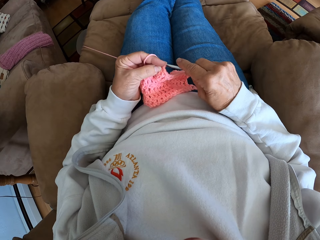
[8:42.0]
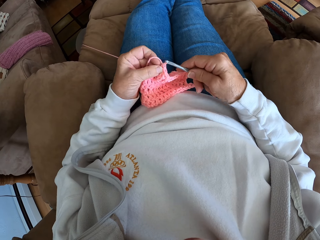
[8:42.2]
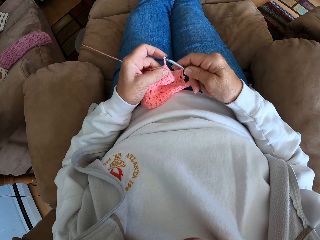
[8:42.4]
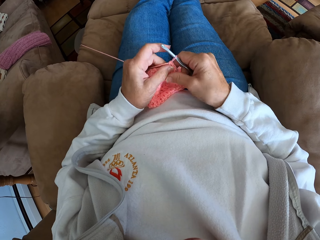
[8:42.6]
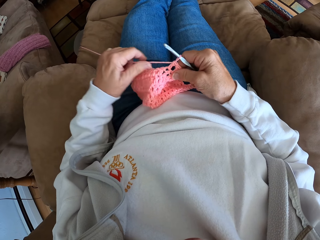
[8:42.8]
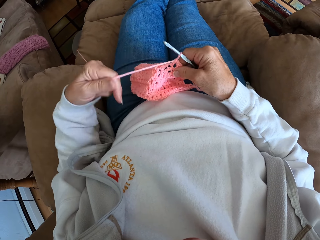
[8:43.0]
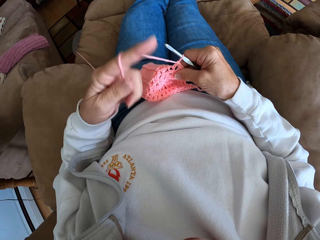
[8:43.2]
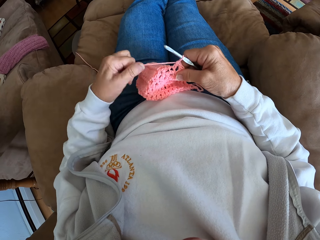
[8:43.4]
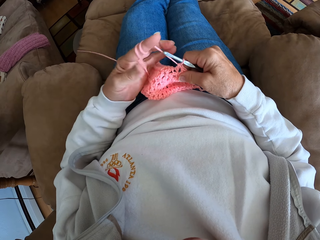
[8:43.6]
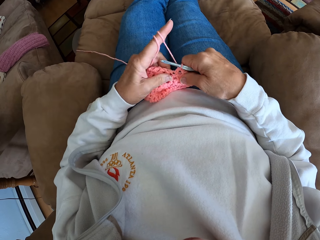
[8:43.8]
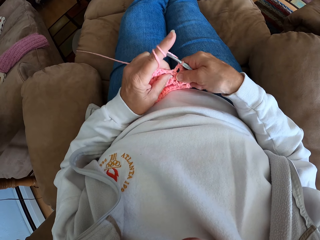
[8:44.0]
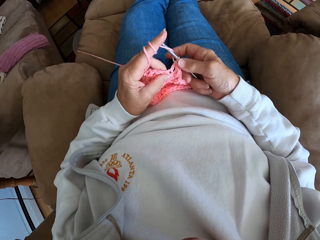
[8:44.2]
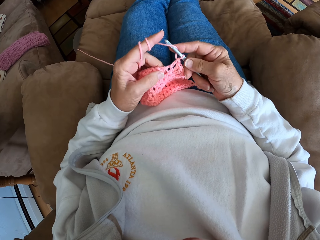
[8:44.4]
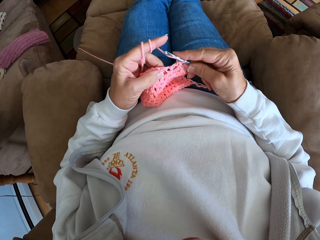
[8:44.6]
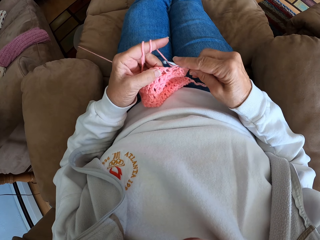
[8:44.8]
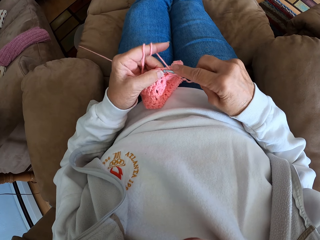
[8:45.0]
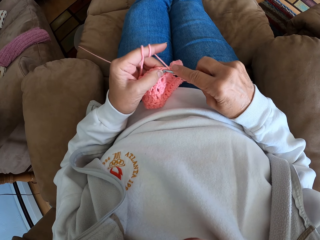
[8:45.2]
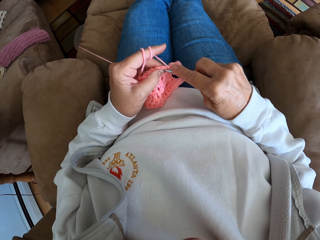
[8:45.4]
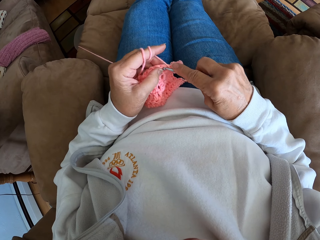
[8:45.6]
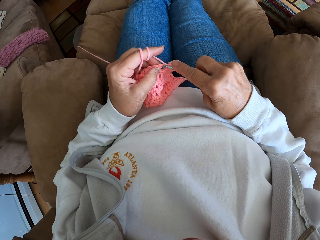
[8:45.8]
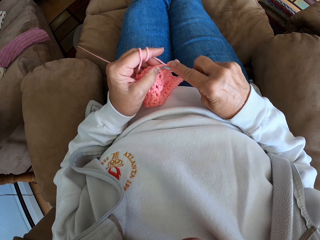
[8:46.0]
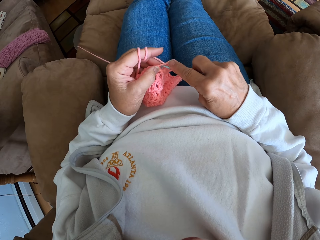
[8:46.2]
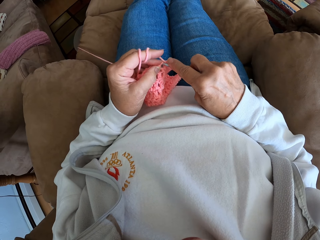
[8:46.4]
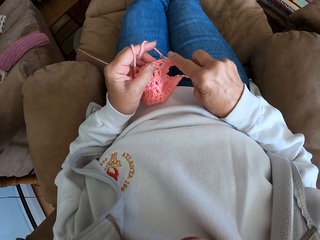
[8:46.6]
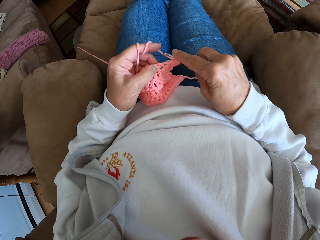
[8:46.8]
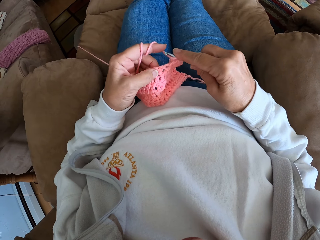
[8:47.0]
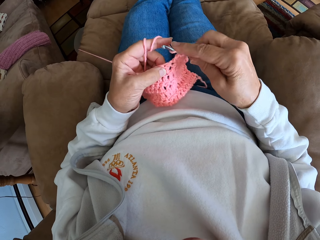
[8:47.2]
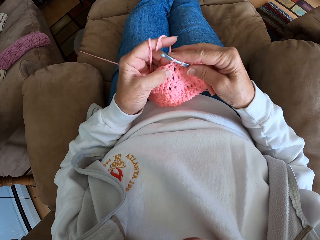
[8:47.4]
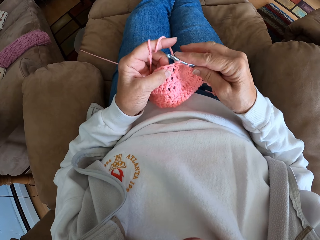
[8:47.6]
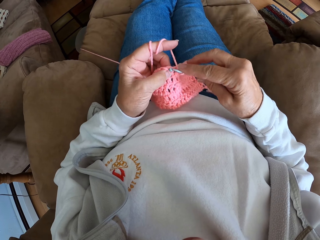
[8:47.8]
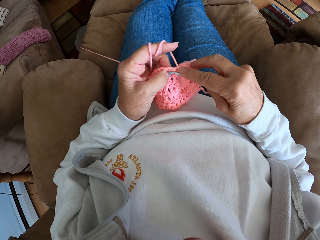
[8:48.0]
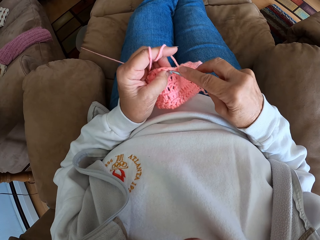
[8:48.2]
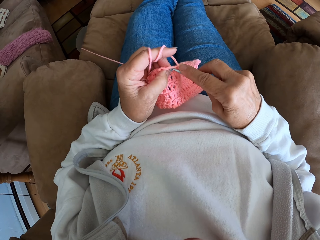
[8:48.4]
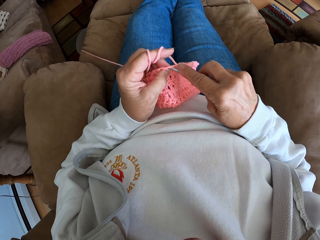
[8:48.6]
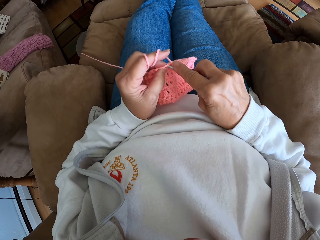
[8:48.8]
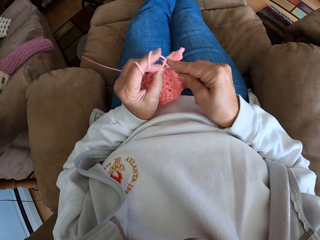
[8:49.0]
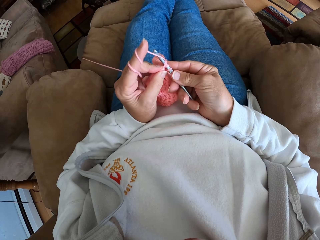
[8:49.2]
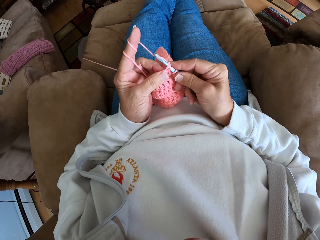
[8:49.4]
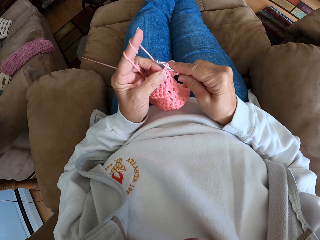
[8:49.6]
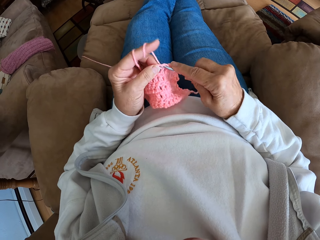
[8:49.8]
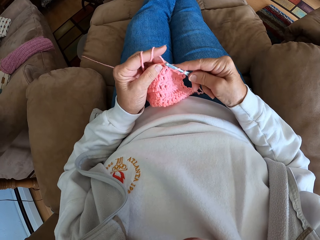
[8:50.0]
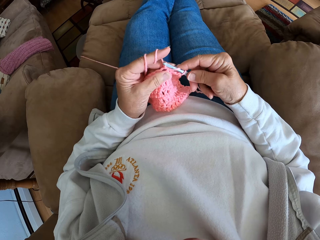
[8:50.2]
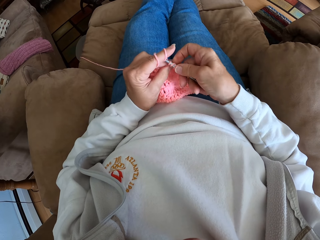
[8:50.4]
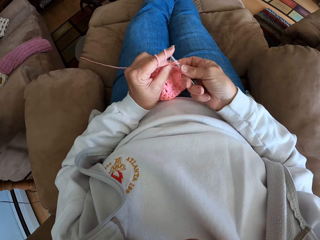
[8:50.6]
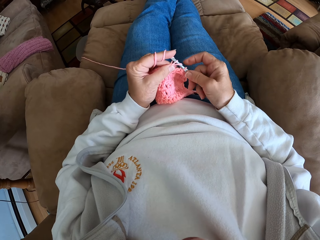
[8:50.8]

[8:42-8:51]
The camera wearer adjusts the yarn with her left hand. She crochets with the yarn.

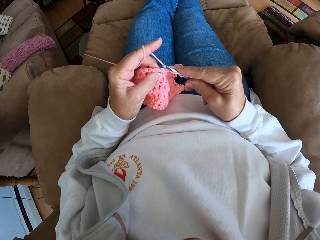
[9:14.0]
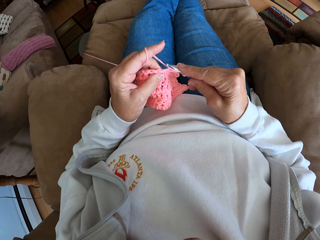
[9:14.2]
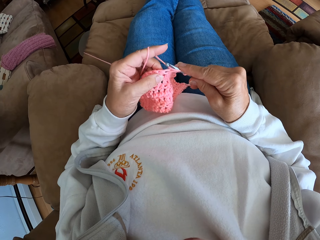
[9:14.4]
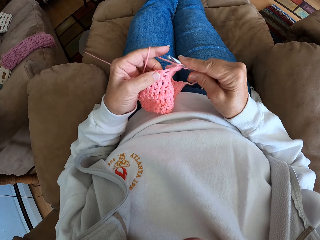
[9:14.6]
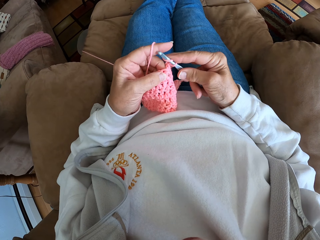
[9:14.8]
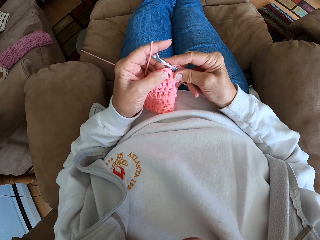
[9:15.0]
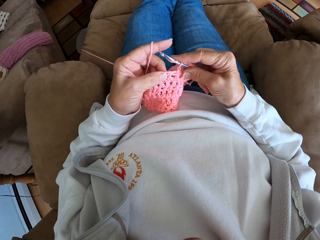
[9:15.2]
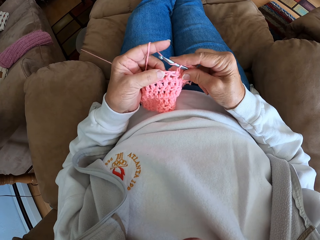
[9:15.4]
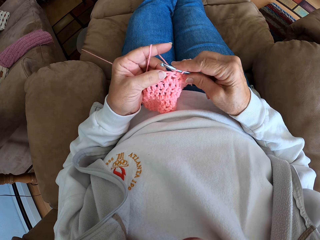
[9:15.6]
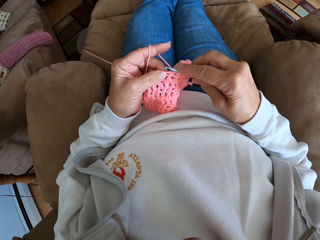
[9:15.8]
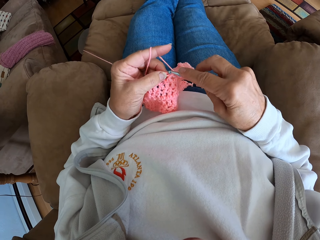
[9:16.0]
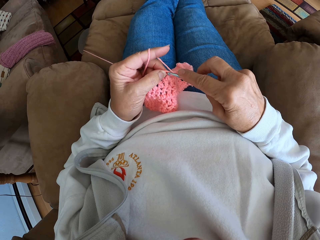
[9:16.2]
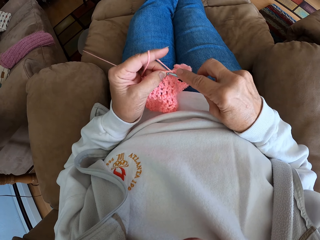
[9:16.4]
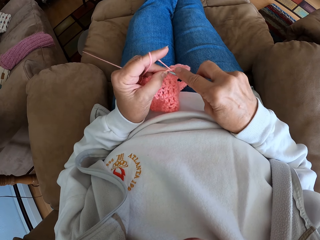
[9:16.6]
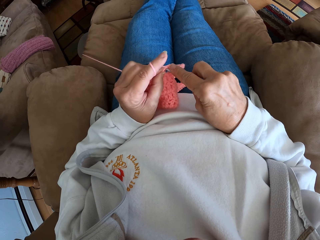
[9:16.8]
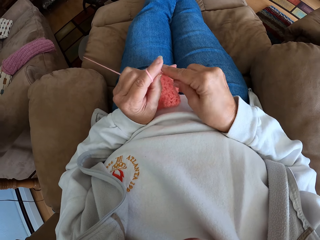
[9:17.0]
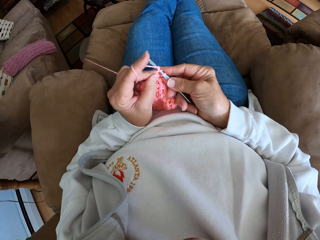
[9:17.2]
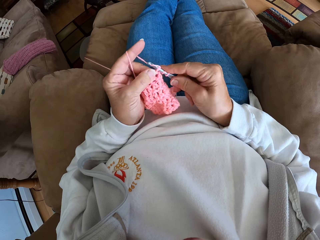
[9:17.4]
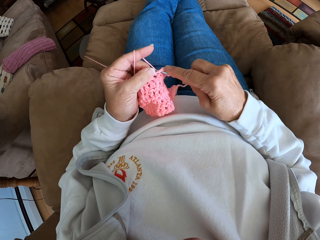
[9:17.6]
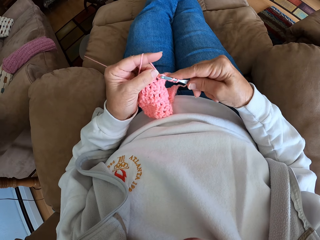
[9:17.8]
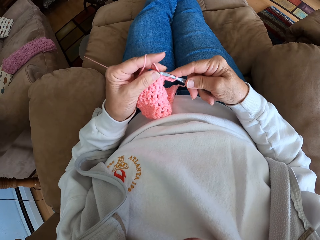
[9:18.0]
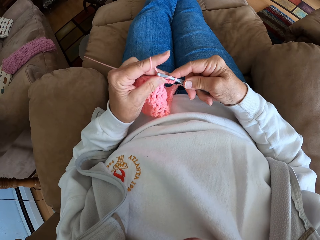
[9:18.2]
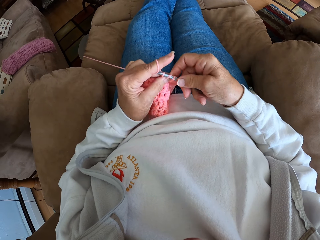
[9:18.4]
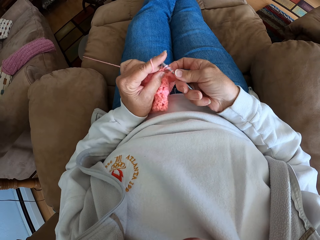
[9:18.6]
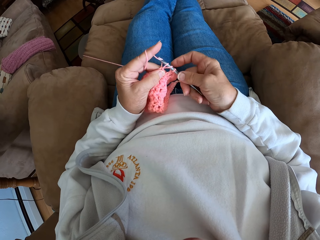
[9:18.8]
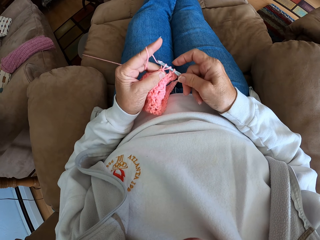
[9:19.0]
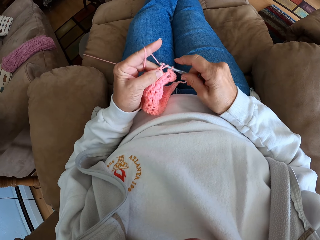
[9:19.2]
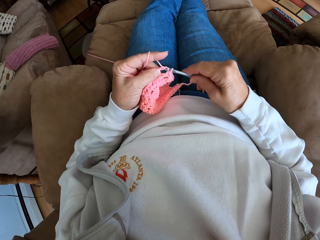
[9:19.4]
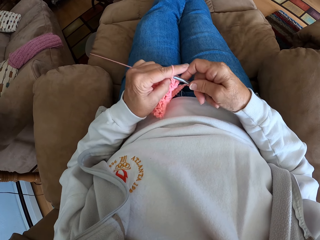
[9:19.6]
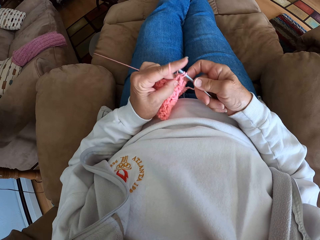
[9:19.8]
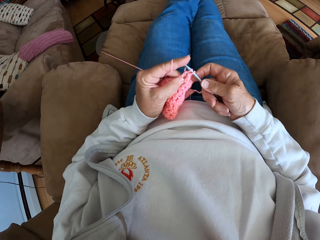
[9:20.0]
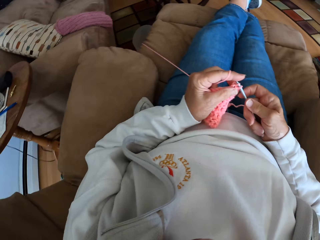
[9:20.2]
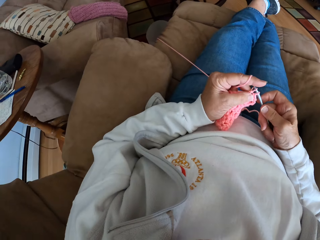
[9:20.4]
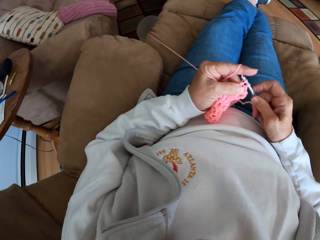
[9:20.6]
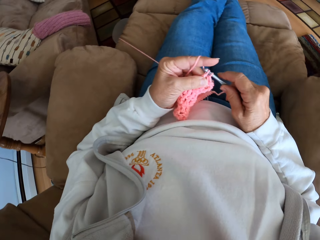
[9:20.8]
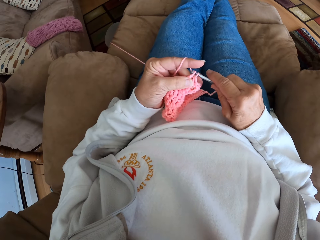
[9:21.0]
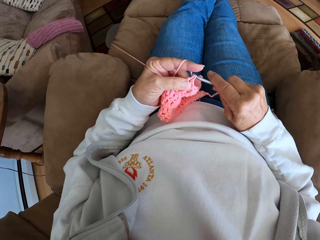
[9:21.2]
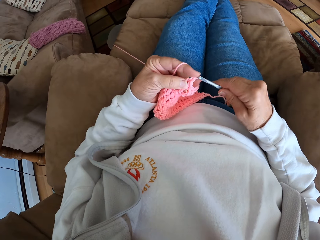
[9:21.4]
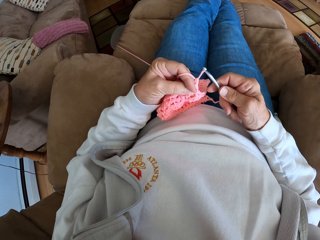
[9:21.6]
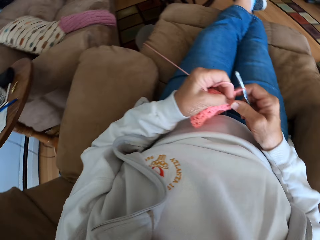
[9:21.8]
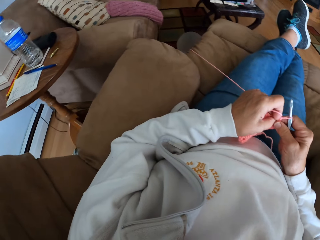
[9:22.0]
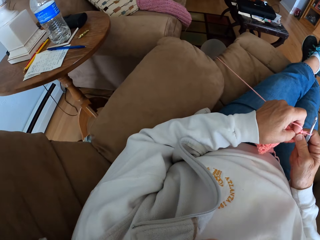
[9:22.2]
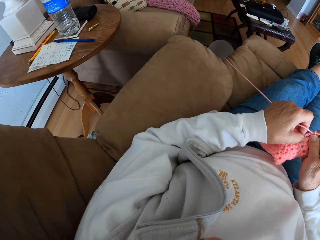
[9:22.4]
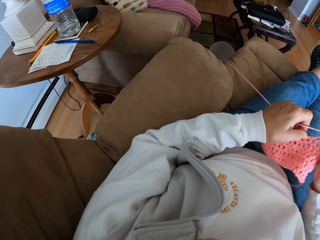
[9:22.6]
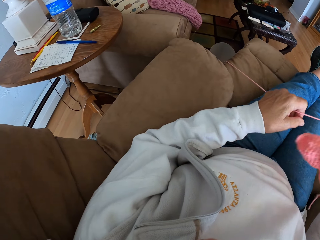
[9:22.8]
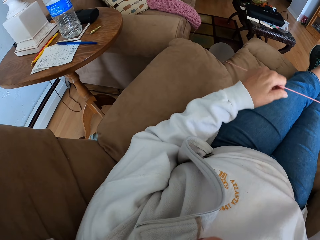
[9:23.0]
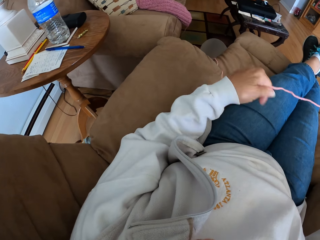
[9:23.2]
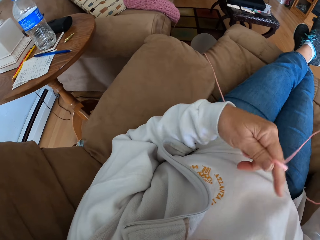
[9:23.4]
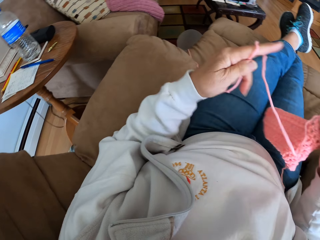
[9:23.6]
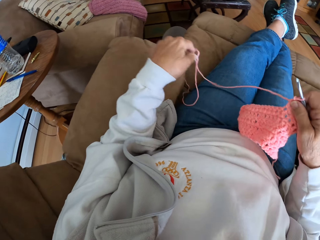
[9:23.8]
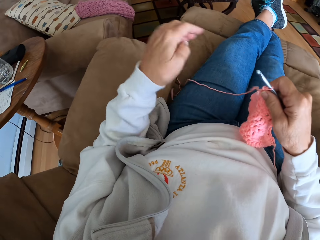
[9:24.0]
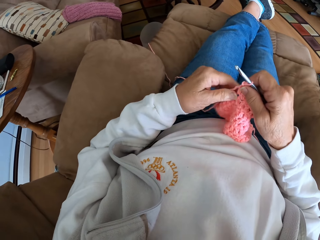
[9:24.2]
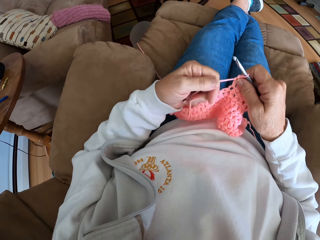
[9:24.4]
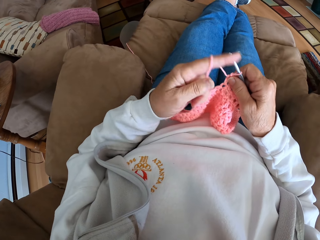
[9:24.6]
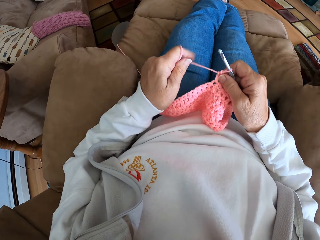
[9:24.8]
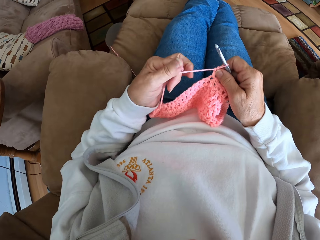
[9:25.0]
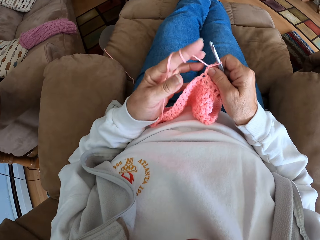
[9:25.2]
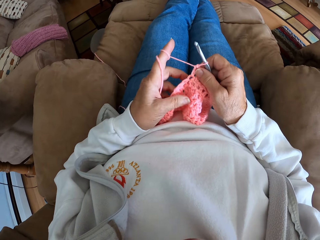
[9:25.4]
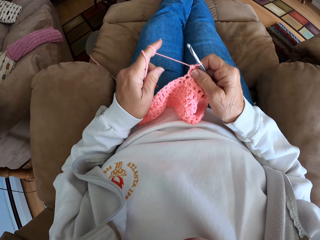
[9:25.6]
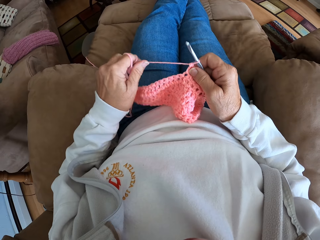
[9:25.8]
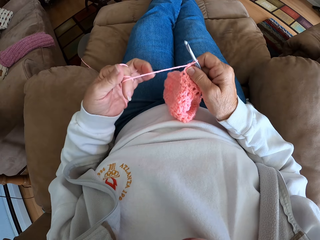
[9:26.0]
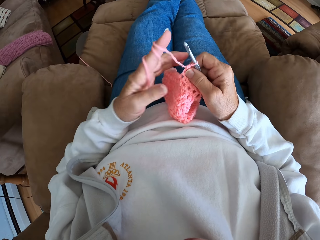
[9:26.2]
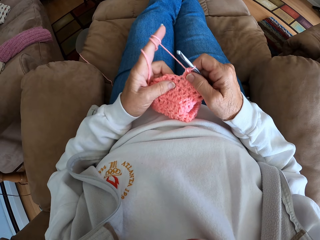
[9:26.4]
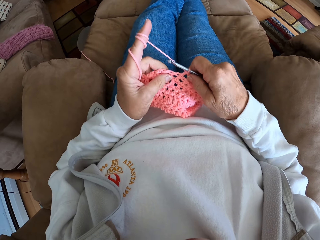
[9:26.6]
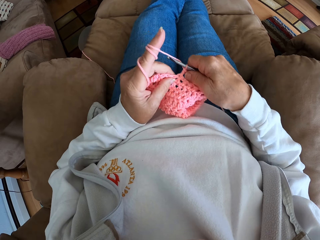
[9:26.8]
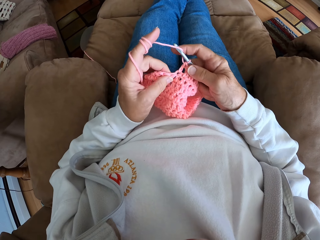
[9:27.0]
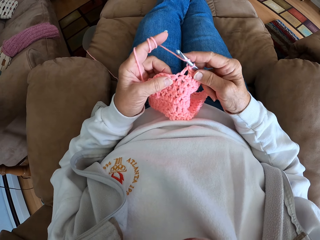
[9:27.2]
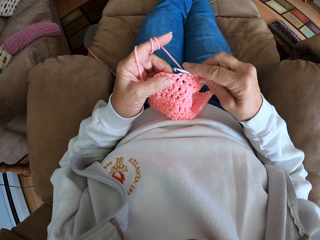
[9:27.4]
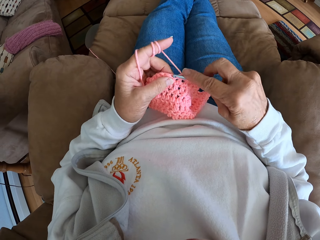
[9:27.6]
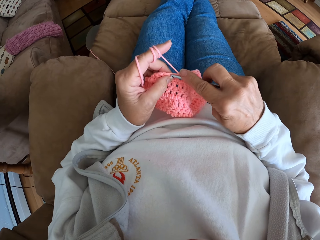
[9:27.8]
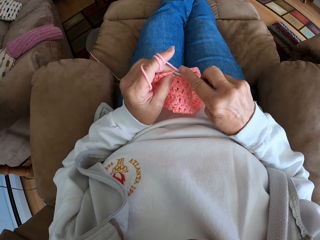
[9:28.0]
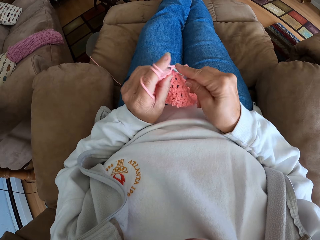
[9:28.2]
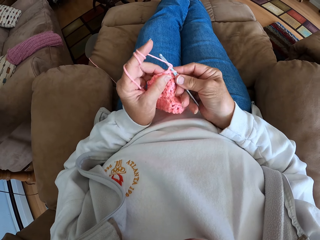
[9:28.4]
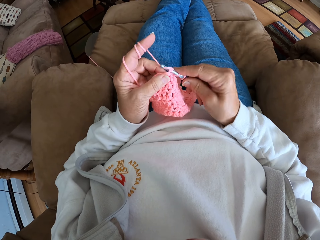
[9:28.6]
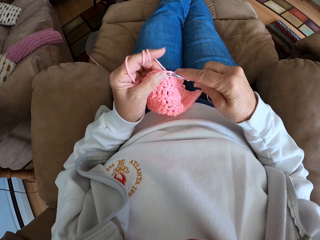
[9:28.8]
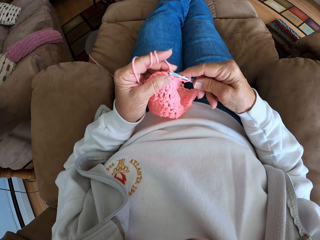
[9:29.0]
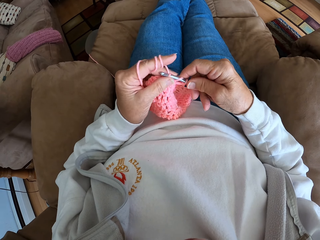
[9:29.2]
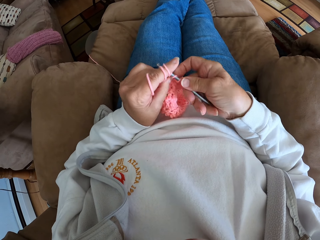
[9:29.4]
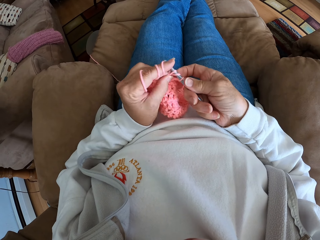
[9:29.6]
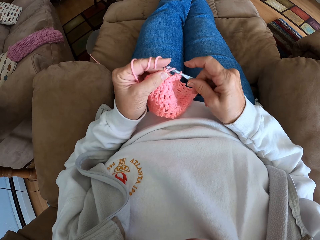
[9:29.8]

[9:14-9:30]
The camera wearer stares at the cloth. She knits the cloth with a crochet hook. She looks around the apartment. She knits the cloth with the crochet hook. She looks around the apartment. She pulls the yarn. She adjusts the yarn with her left hand. She holds the yarn in place. She knits the cloth with the crochet hook.
